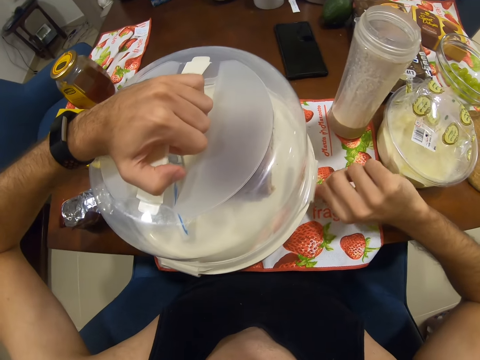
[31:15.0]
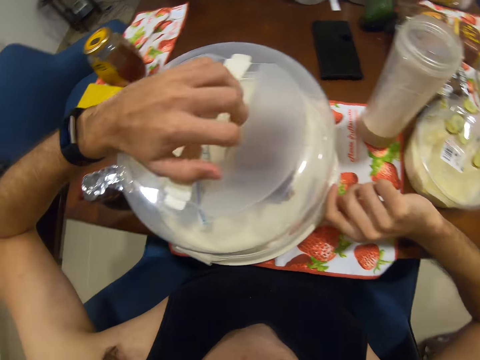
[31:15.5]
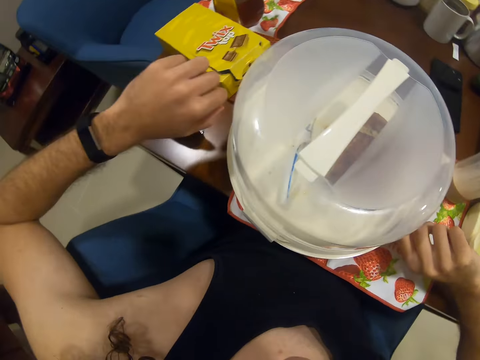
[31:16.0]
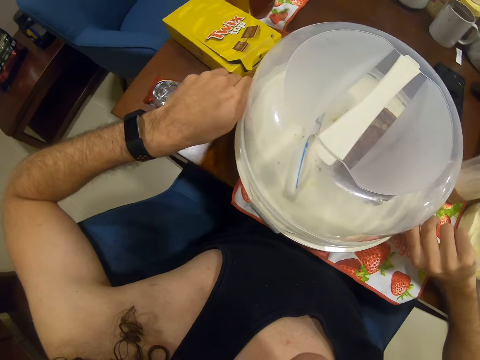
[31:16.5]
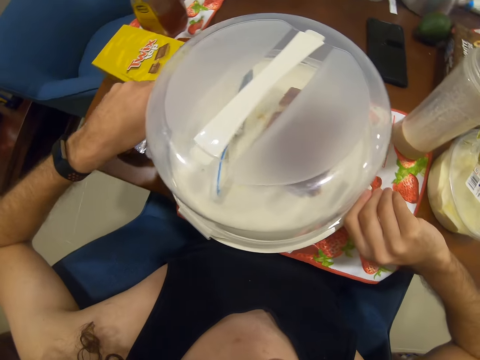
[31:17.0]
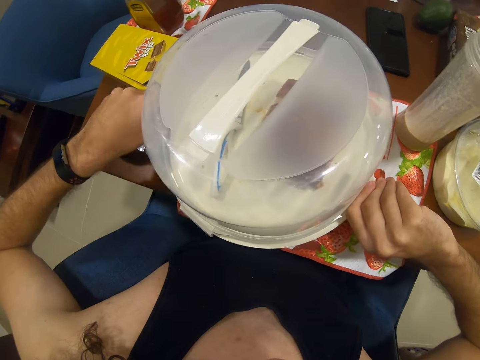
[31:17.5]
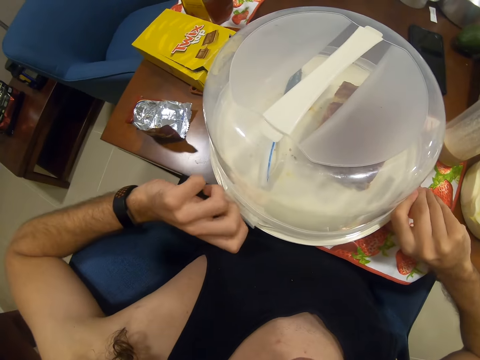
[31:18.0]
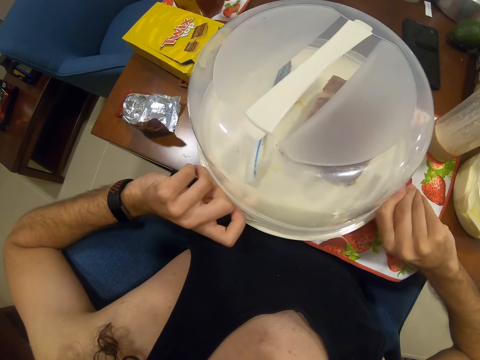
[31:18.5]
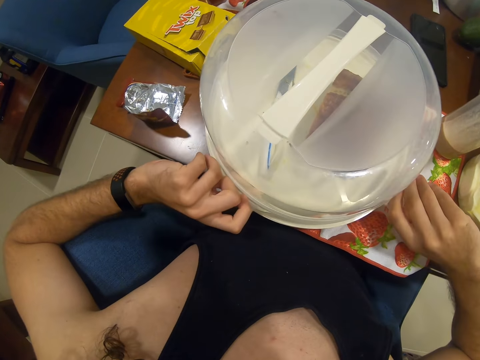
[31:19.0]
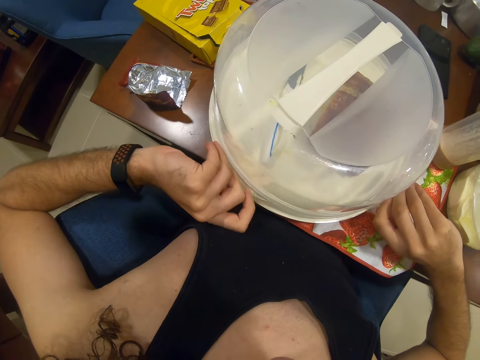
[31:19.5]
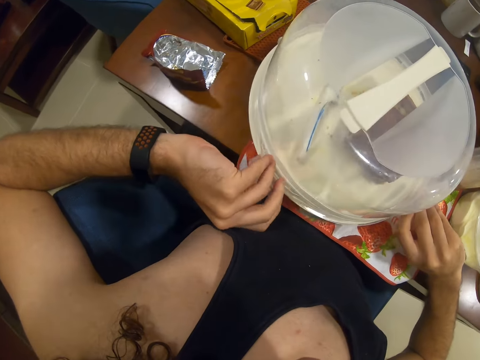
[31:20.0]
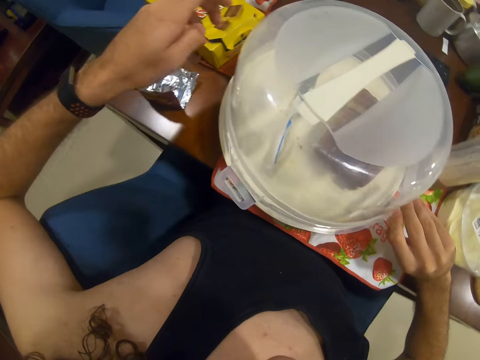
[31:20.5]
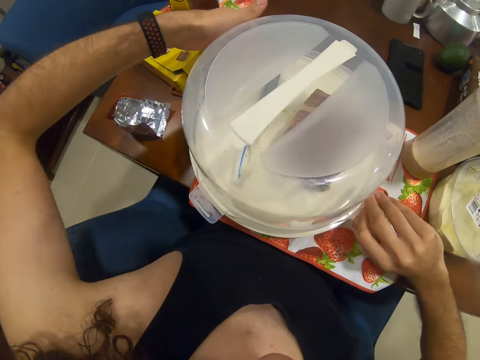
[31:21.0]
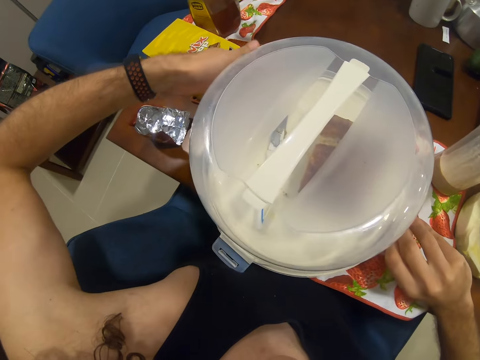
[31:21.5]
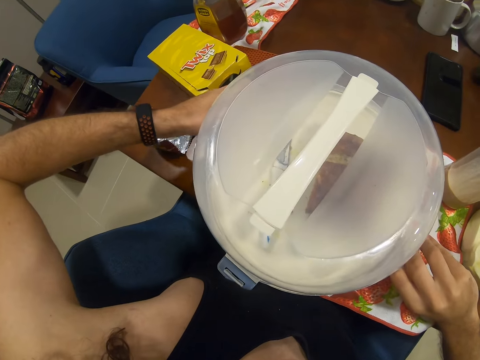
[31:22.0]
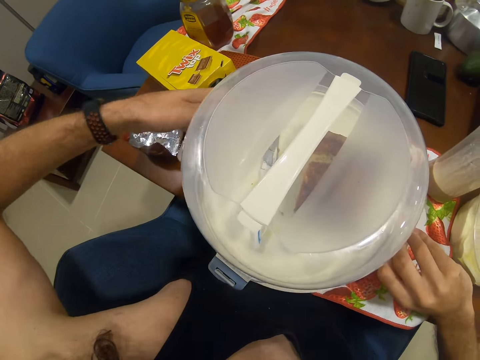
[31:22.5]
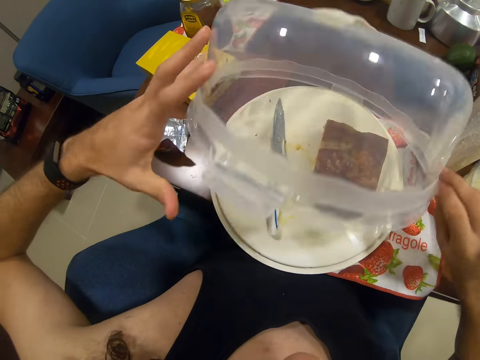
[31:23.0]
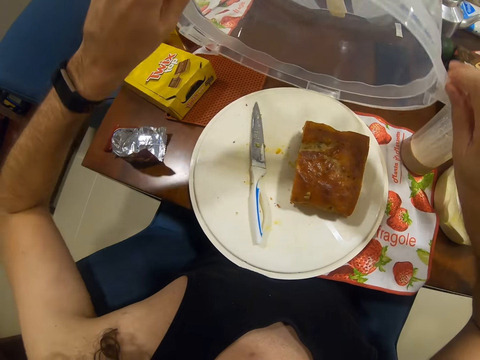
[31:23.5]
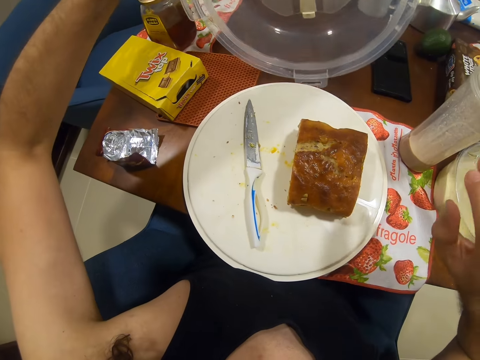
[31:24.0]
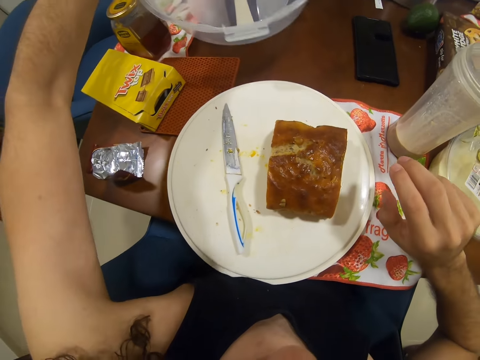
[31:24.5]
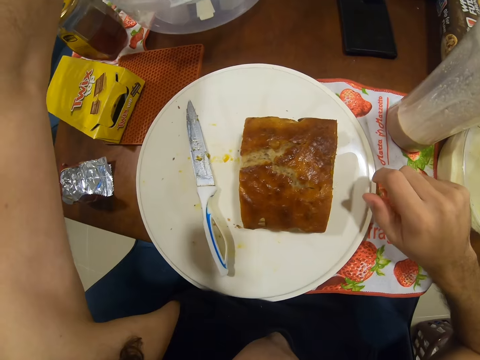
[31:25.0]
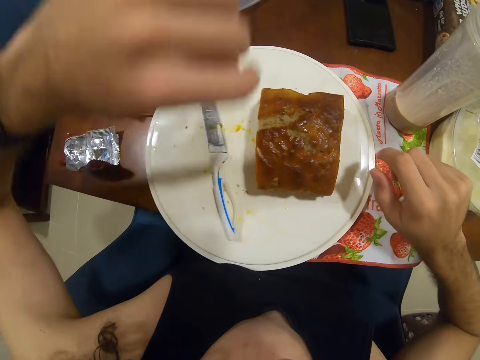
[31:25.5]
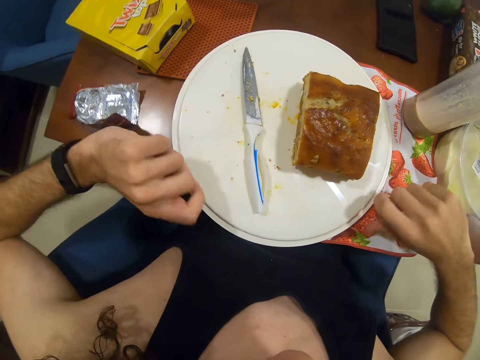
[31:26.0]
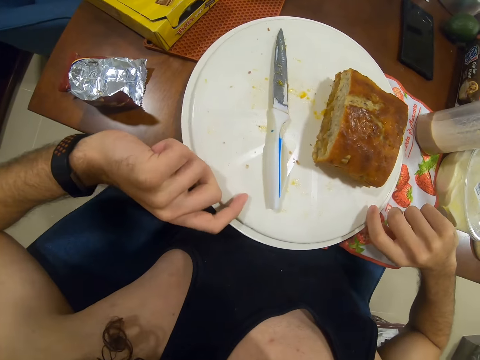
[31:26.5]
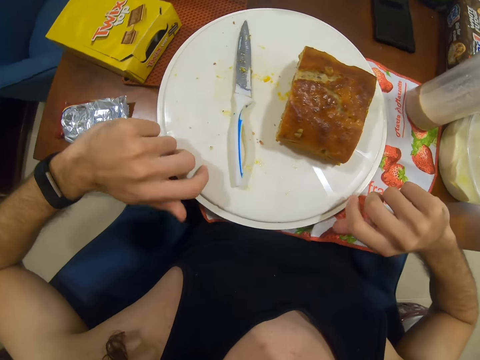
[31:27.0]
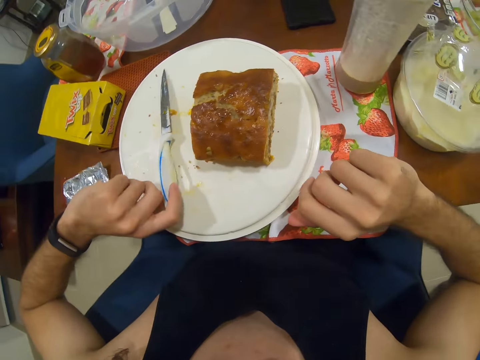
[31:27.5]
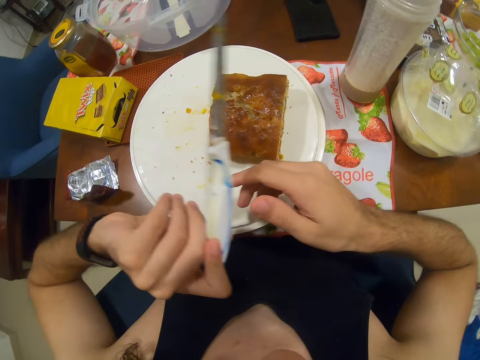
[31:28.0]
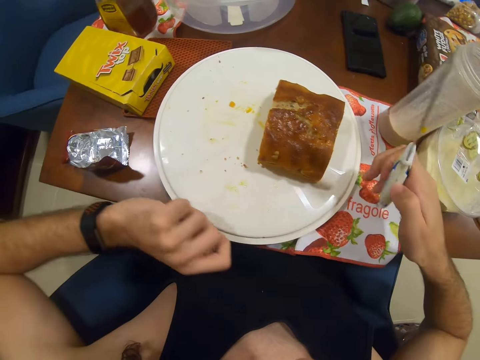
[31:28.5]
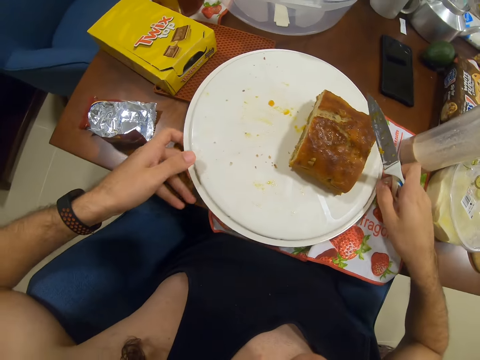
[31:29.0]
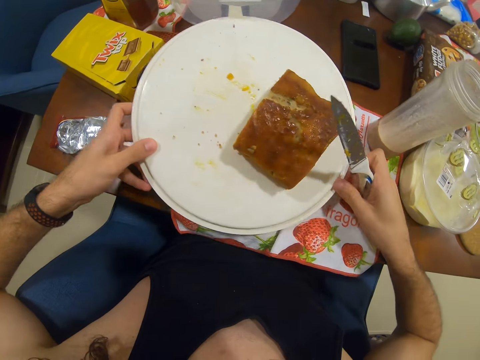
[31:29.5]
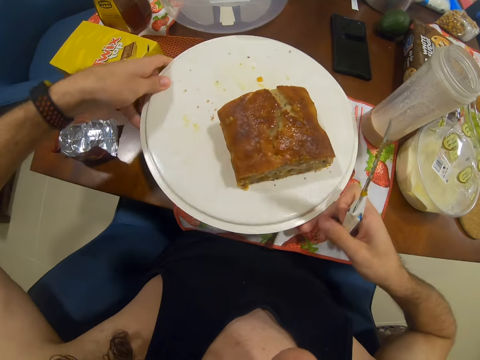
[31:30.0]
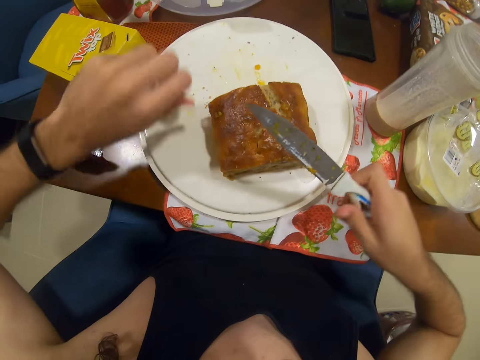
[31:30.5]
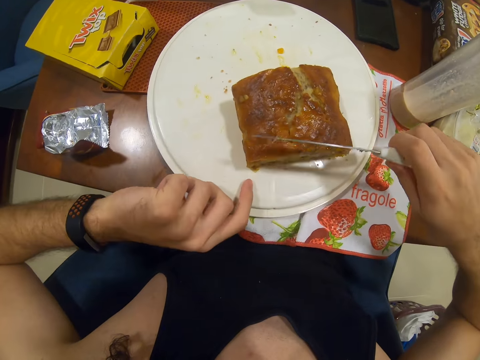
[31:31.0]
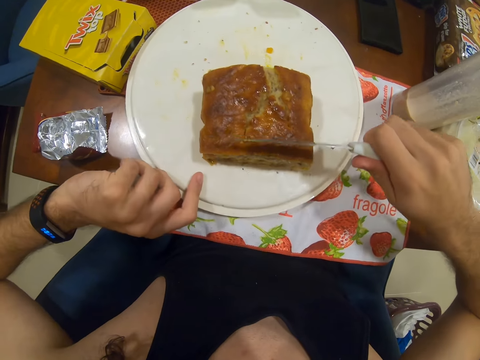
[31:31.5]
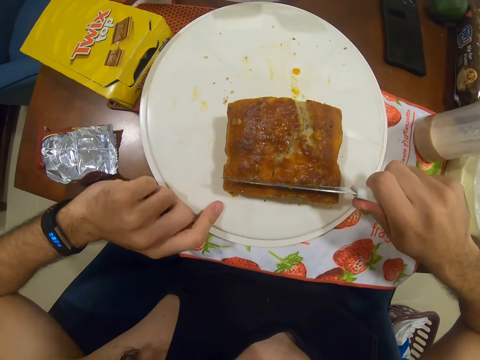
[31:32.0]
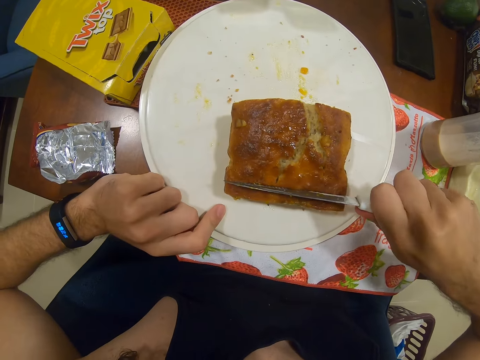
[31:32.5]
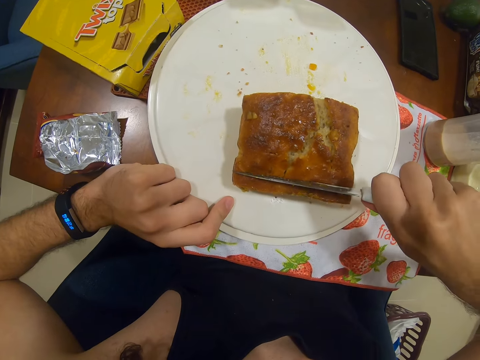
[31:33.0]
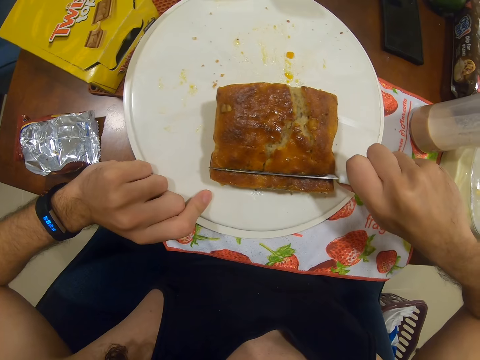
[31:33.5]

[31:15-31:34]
The camera wearer puts it on the table. They open the dish. They position a container plate on a dining table. They pick a knife on the container plate. They position the container plate on the dining table. They slice a piece of cake on the container plate.

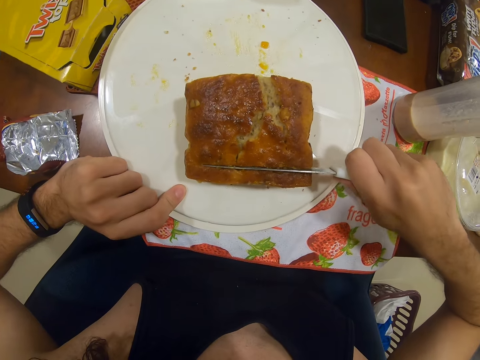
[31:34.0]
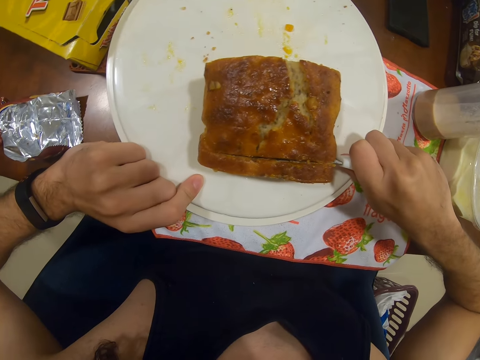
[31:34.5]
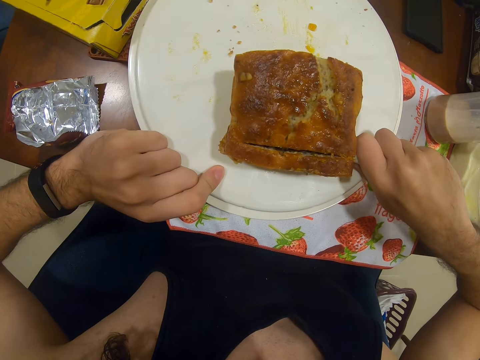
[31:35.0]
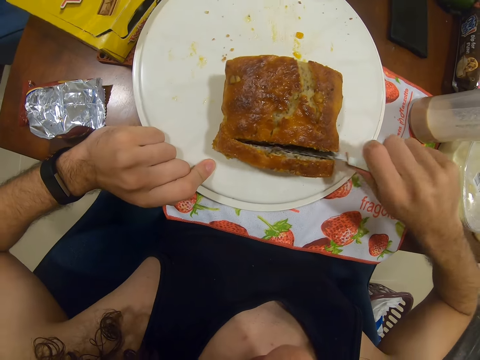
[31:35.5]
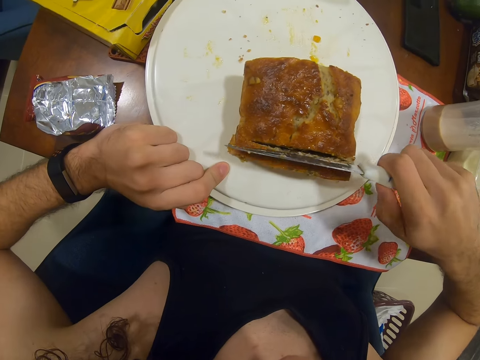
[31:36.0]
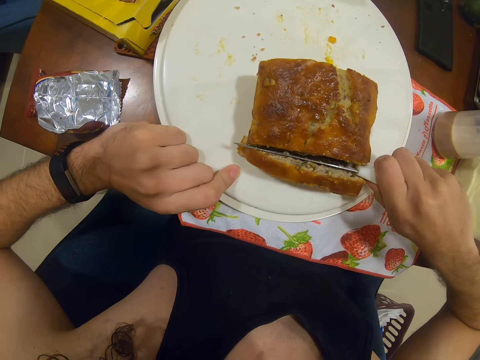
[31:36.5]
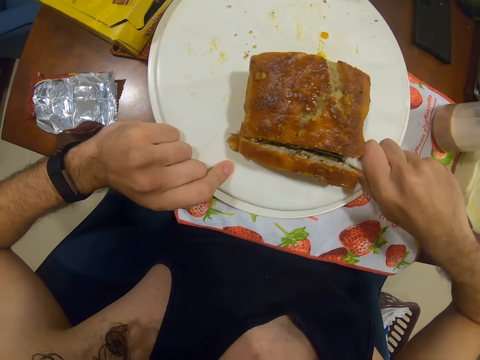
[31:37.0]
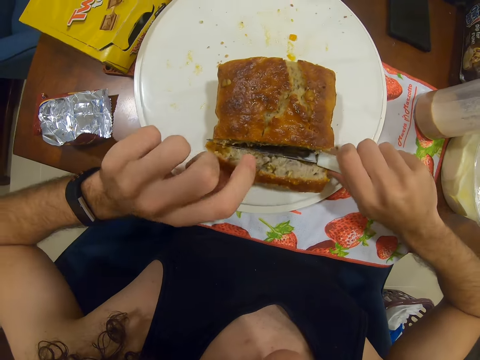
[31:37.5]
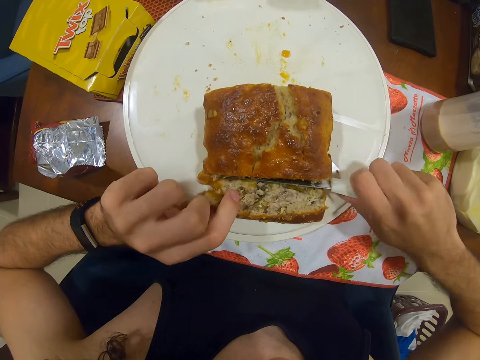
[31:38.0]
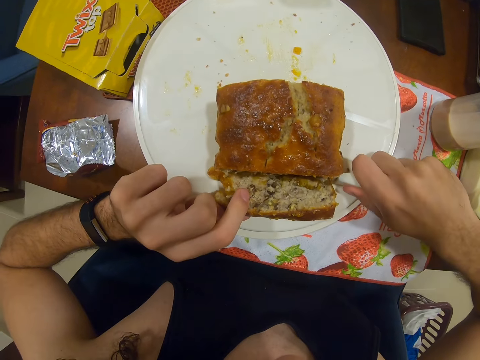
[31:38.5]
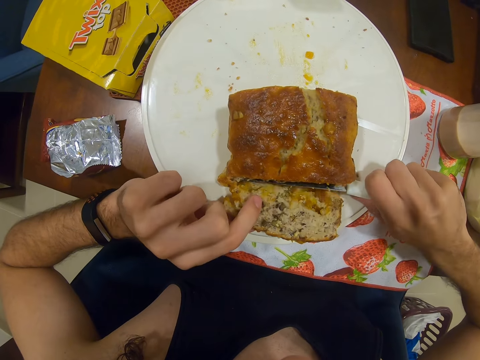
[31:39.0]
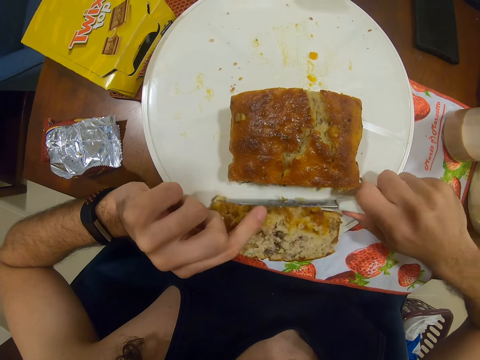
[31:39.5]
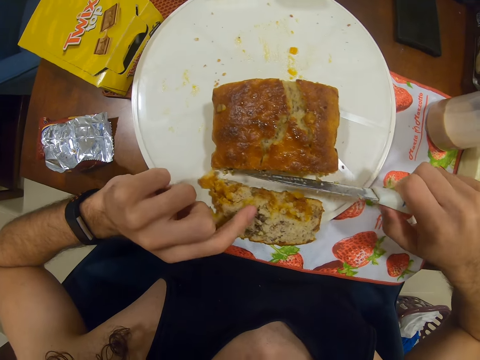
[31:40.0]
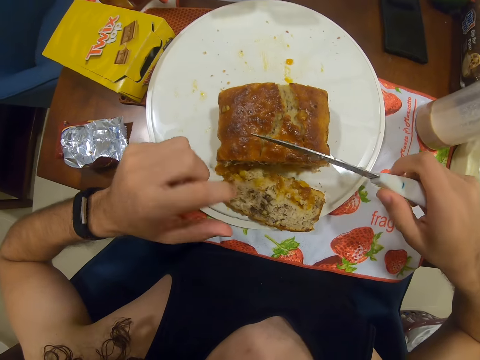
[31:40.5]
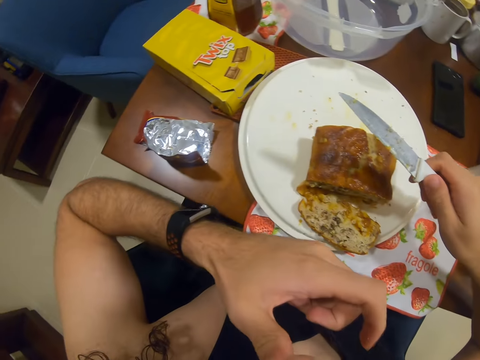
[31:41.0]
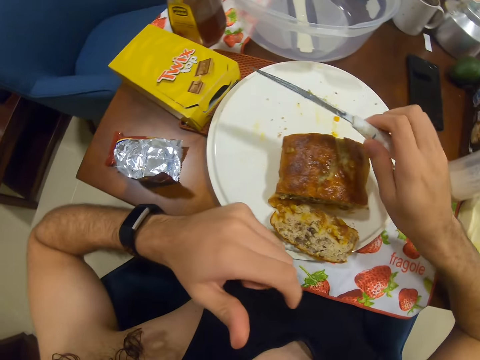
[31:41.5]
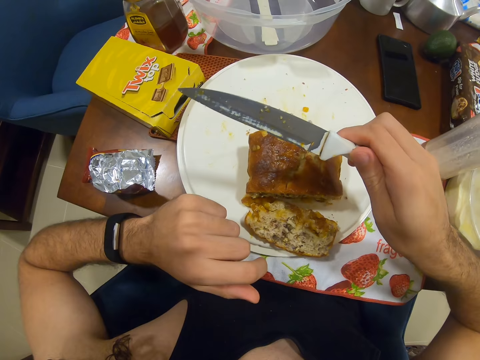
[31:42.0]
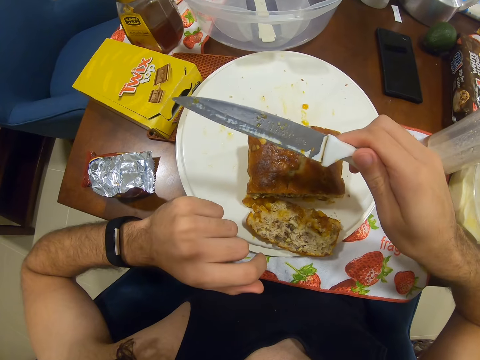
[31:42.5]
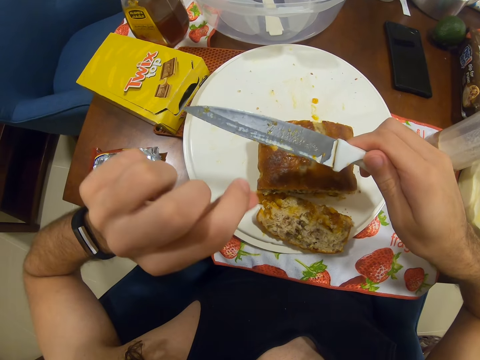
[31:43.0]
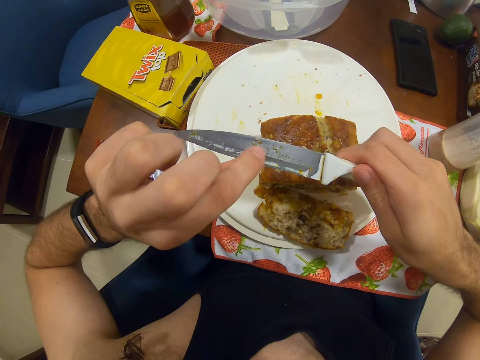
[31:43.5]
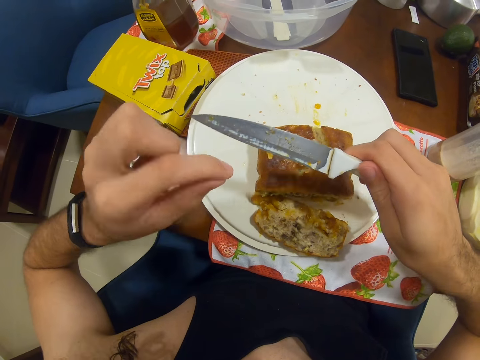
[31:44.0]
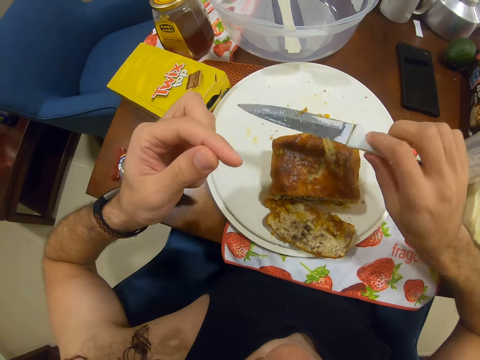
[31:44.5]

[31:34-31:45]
The camera wearer licks their fingers. They pinch pieces of cake on a knife with their fingers.
